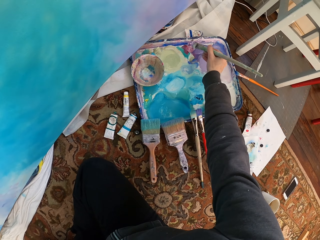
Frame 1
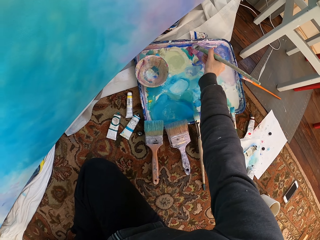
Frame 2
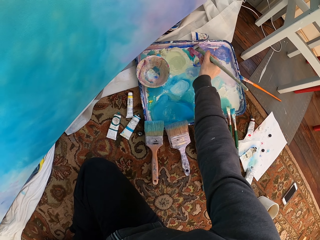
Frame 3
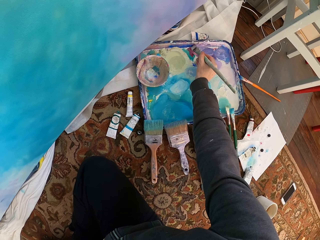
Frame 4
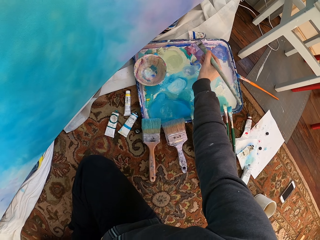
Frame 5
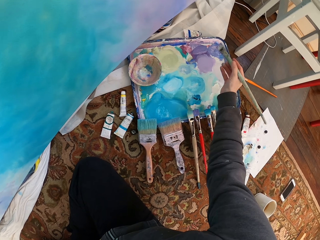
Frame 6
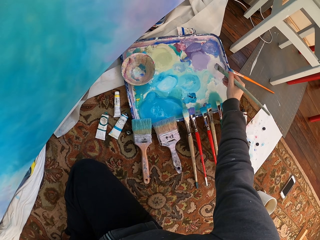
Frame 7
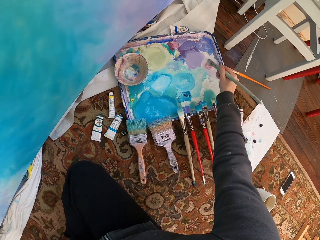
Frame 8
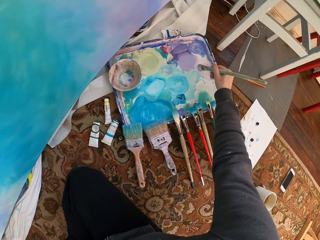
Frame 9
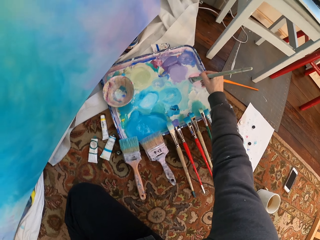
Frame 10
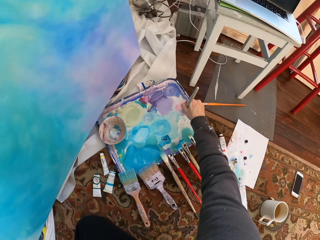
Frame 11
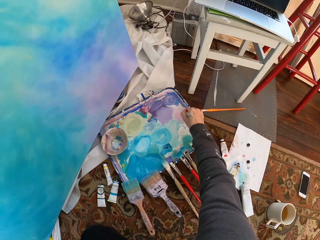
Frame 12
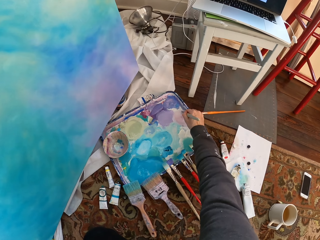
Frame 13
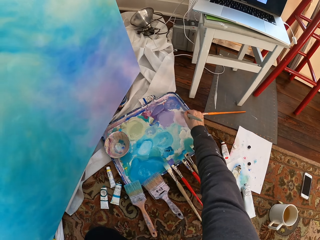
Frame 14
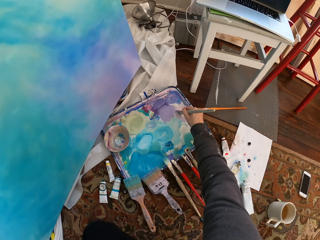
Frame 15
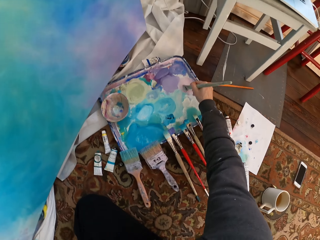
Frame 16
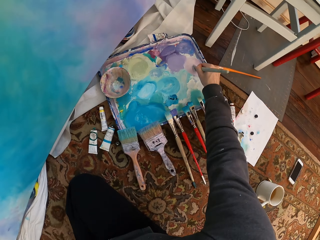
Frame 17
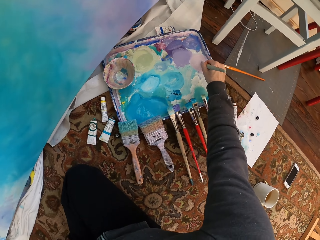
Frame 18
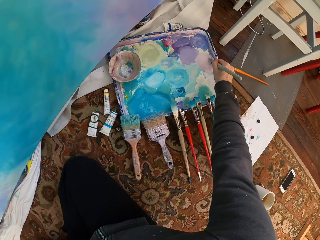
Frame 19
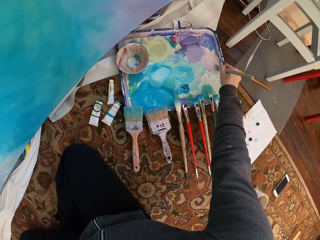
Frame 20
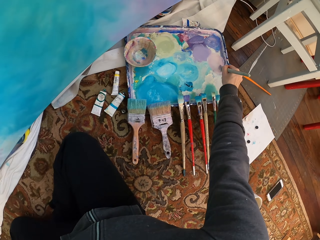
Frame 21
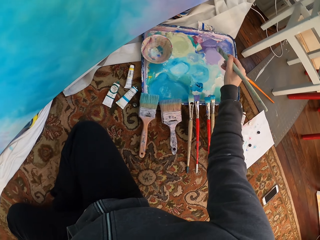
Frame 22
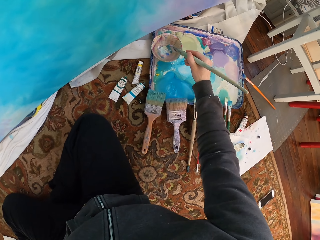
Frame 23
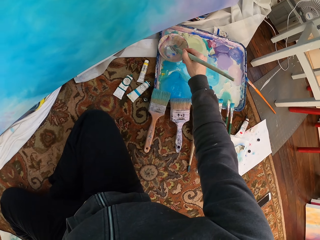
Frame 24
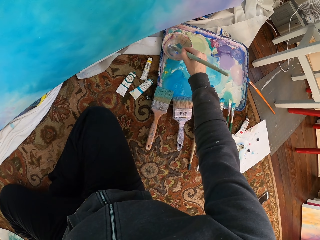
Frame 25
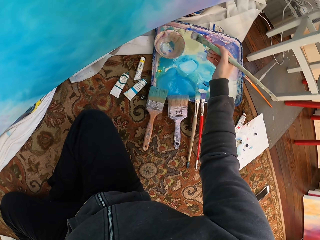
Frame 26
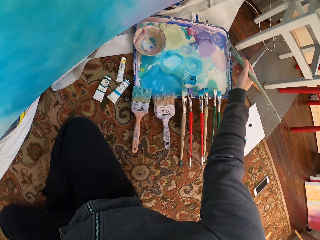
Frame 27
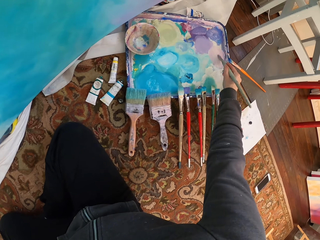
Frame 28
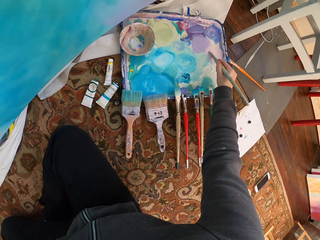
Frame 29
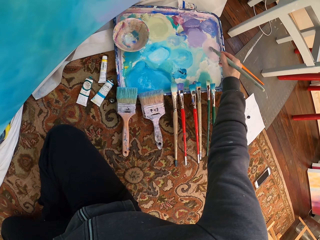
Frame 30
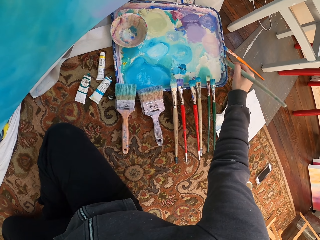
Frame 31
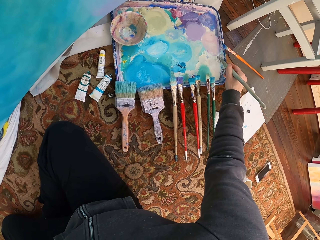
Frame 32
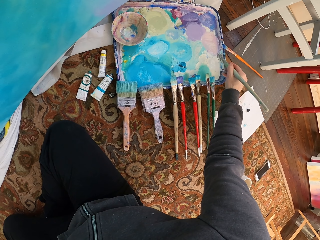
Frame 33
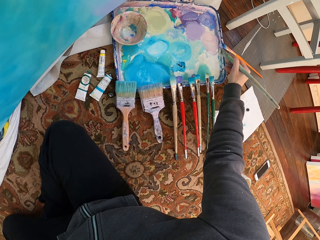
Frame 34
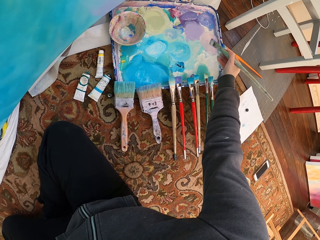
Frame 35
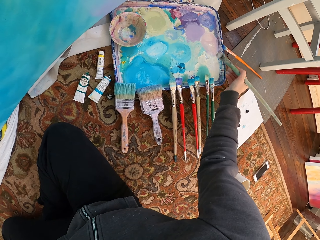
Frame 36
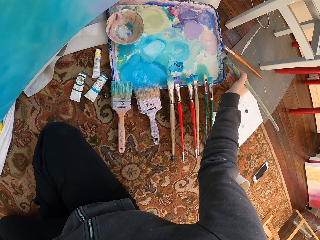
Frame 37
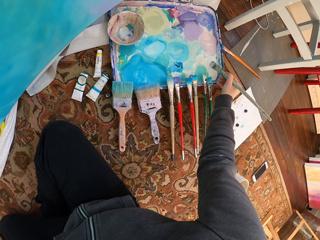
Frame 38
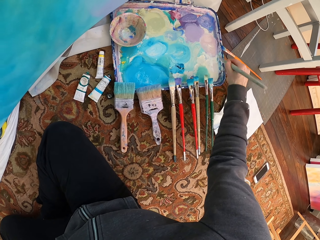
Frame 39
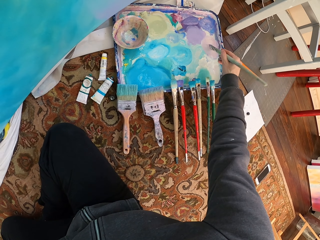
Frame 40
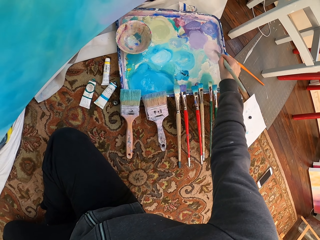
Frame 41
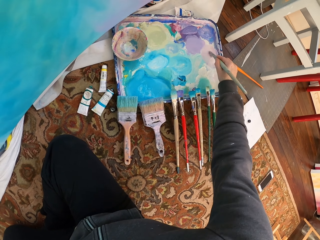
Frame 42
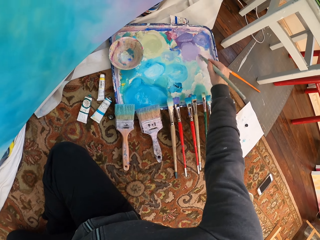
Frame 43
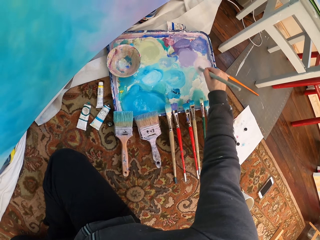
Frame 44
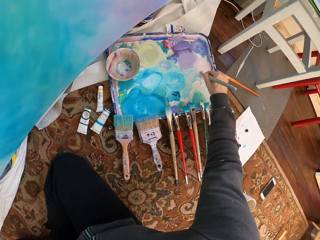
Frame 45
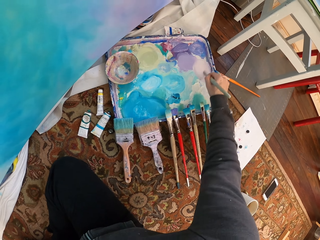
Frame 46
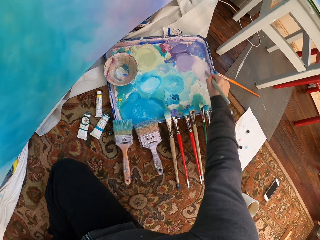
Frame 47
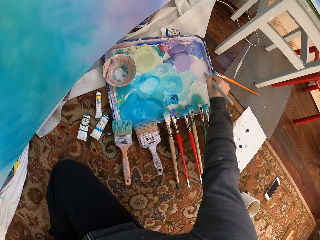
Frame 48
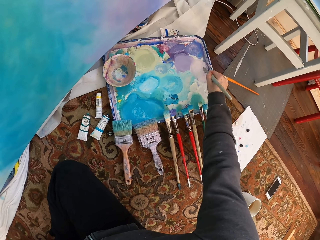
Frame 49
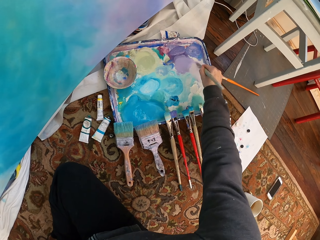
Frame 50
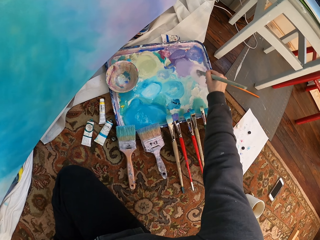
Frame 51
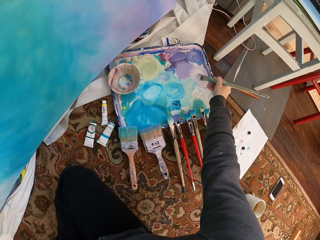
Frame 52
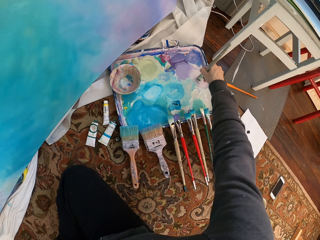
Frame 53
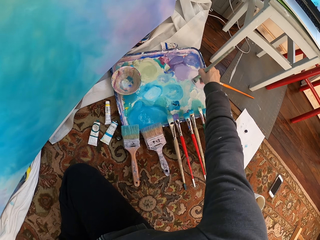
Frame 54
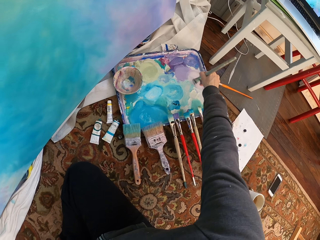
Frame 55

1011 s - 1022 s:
The camera wearer scrapes off excess paint from the brush. They mix paint.

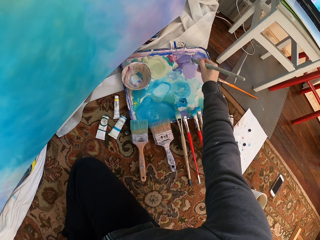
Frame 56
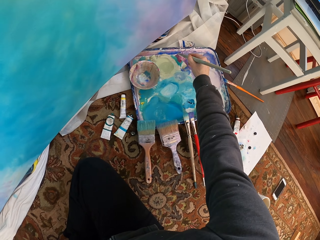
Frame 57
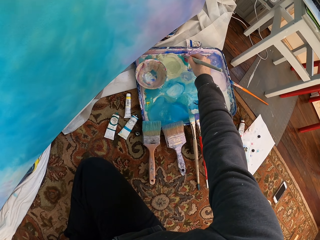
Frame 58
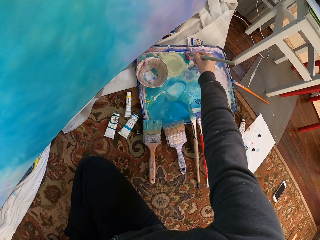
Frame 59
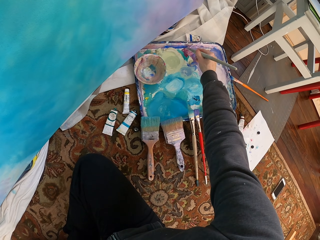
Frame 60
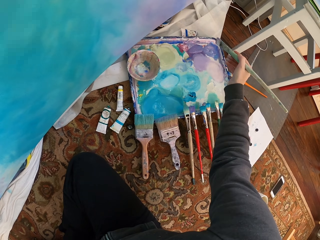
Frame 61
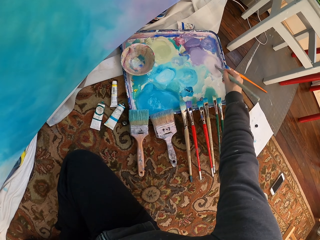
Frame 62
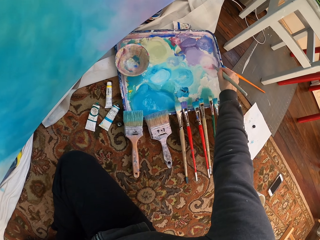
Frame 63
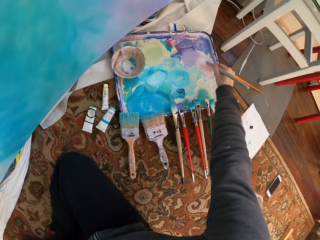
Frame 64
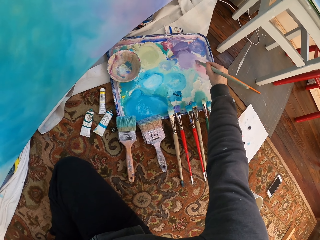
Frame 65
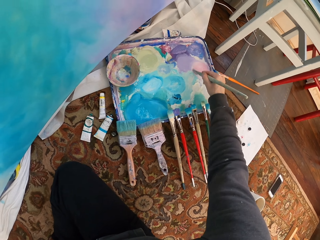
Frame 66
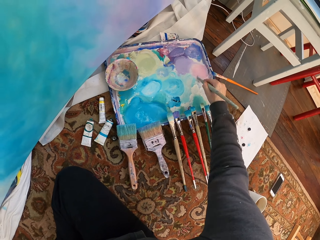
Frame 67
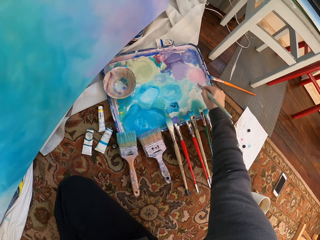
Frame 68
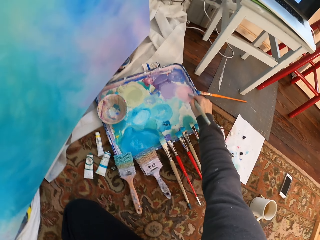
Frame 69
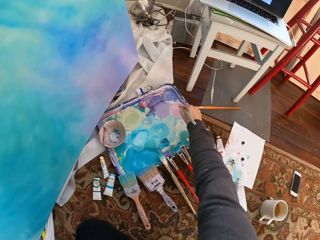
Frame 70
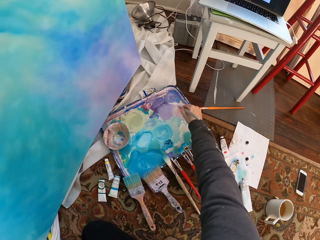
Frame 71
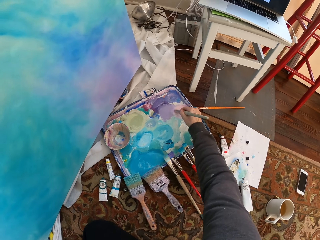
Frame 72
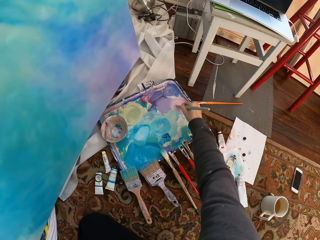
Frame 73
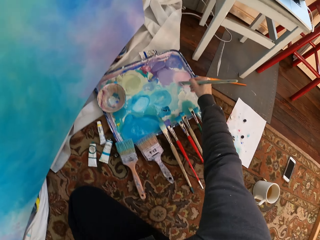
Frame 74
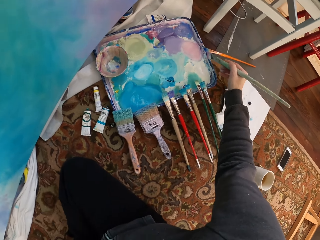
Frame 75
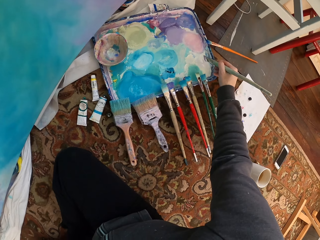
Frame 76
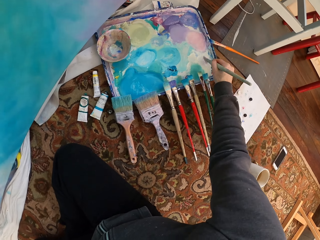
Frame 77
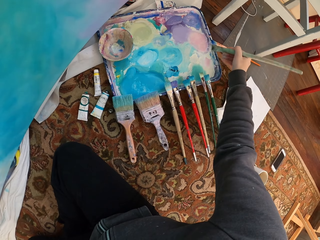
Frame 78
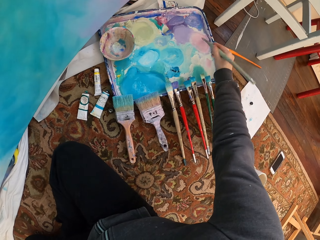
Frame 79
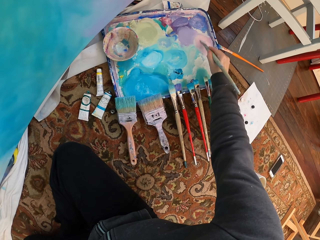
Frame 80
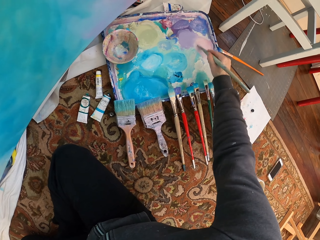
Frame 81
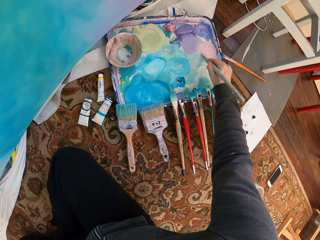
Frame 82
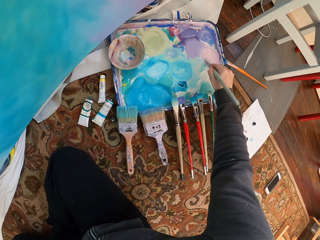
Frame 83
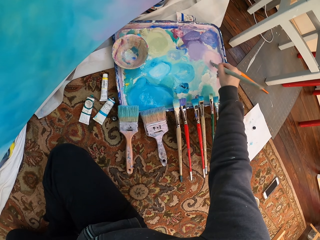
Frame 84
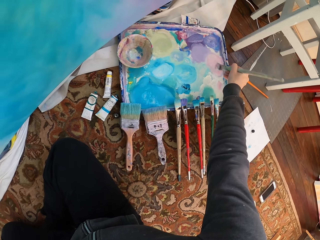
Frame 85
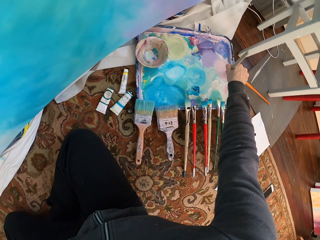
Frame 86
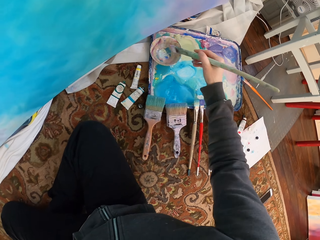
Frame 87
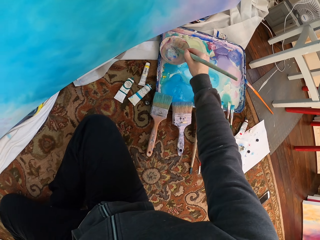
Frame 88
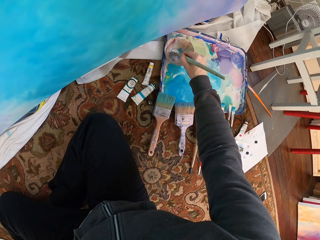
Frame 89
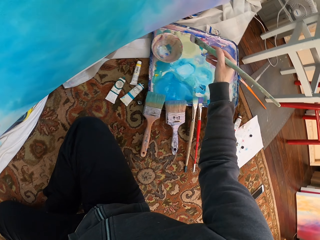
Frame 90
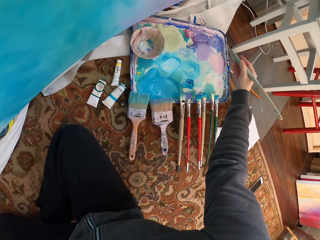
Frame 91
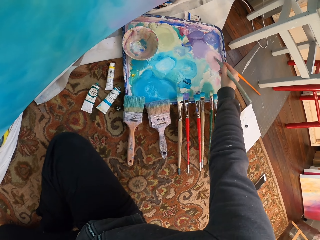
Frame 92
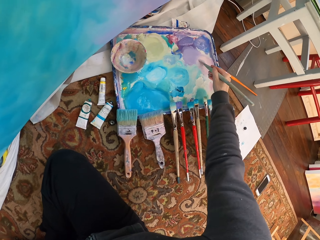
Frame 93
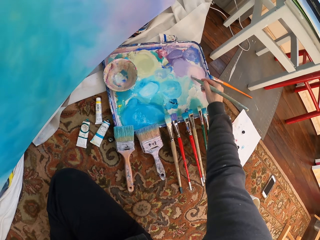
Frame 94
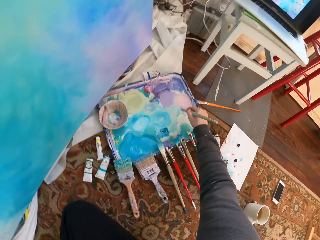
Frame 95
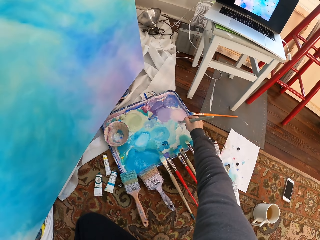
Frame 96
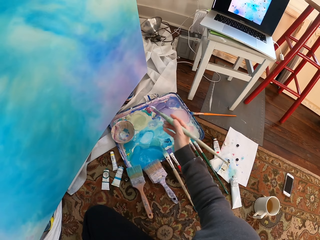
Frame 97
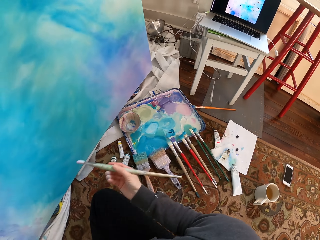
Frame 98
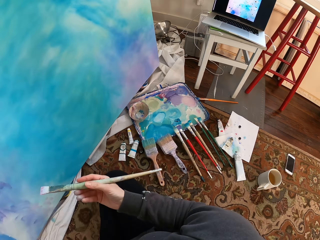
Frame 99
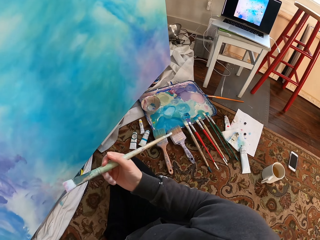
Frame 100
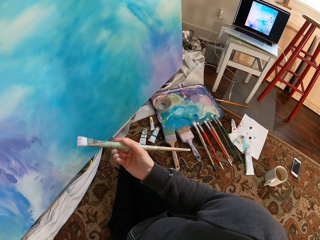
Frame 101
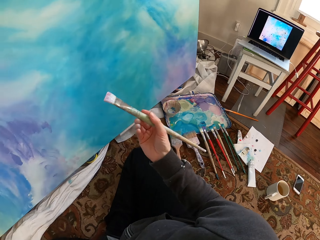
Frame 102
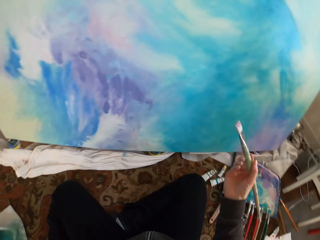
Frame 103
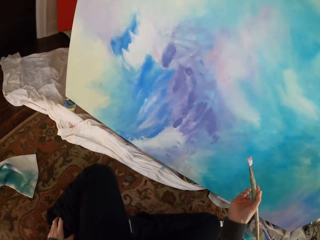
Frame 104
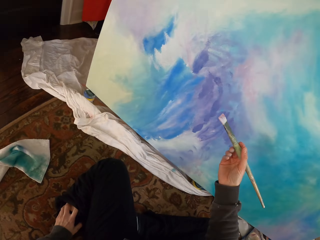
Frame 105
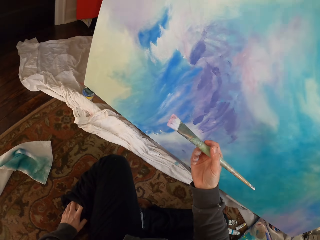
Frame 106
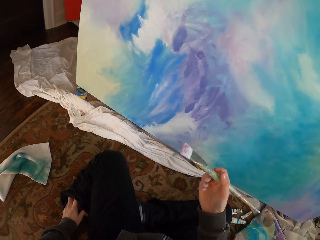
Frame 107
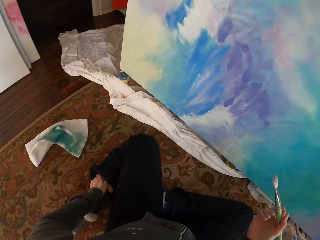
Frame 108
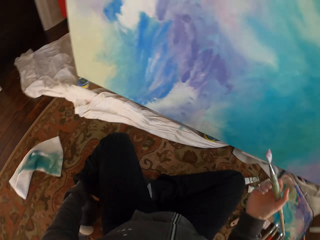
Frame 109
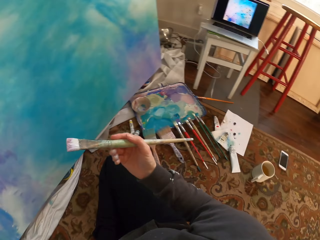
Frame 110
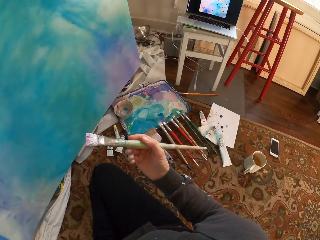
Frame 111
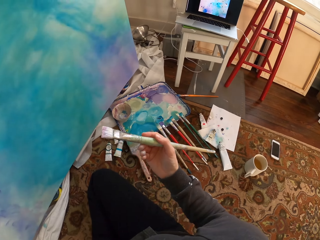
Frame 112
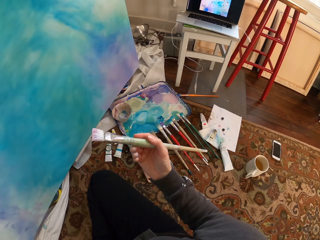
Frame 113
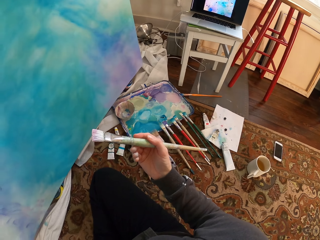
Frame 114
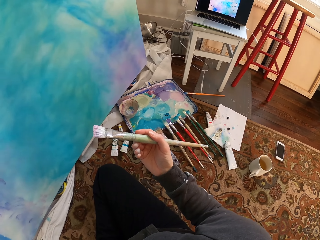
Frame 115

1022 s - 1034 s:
The camera wearer looks around.
